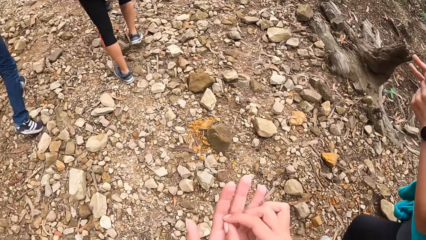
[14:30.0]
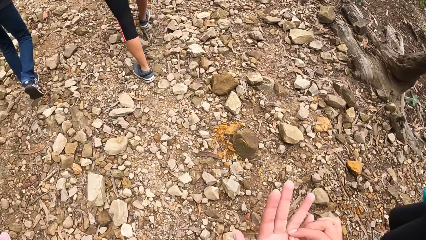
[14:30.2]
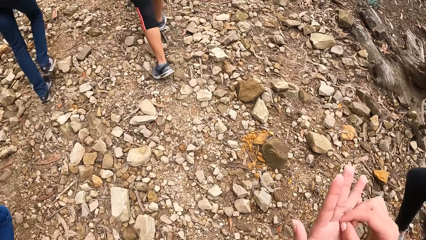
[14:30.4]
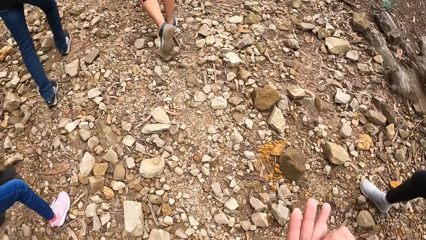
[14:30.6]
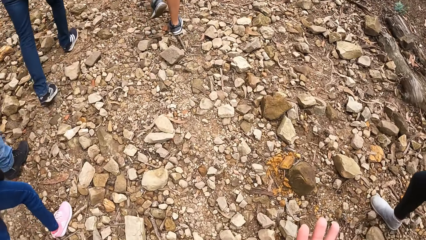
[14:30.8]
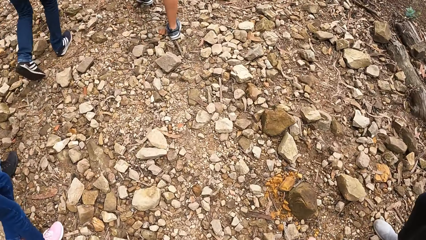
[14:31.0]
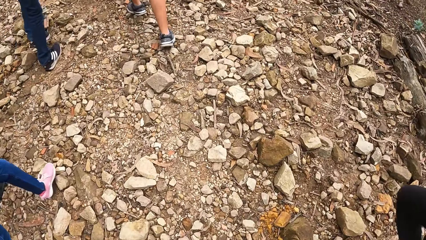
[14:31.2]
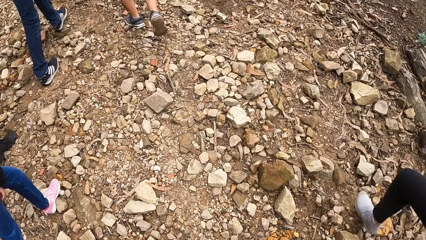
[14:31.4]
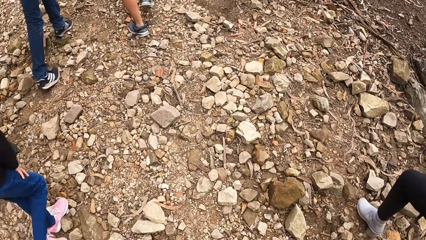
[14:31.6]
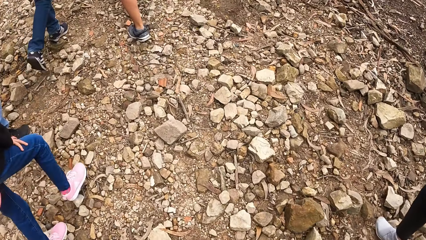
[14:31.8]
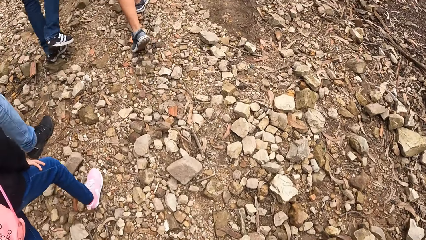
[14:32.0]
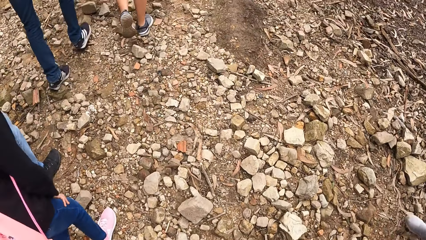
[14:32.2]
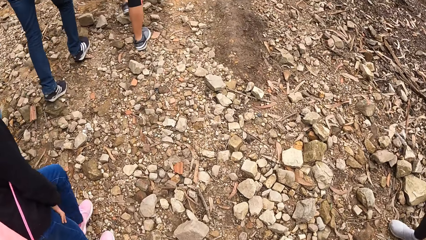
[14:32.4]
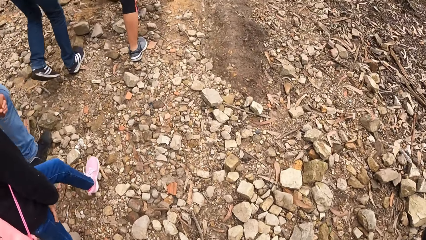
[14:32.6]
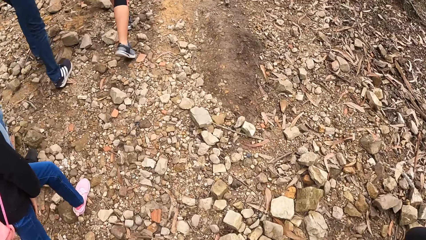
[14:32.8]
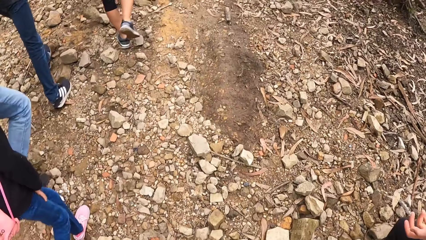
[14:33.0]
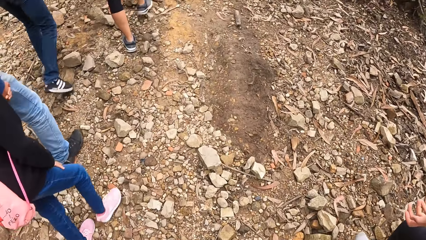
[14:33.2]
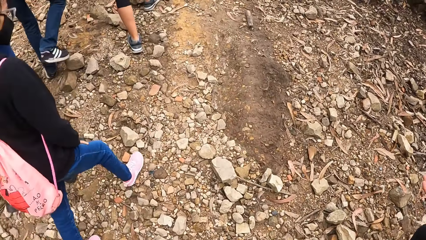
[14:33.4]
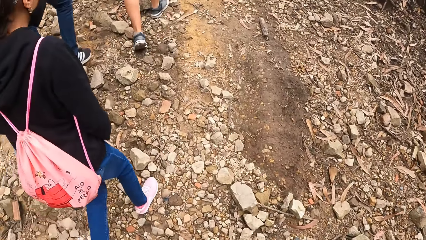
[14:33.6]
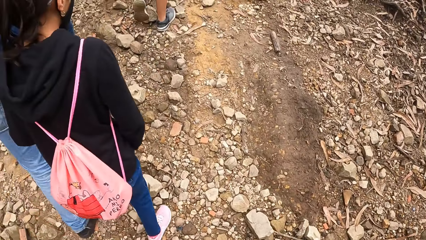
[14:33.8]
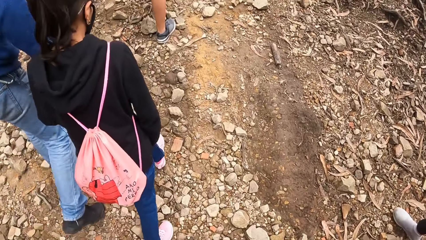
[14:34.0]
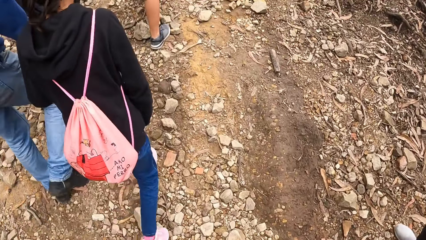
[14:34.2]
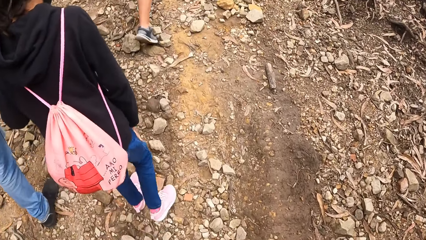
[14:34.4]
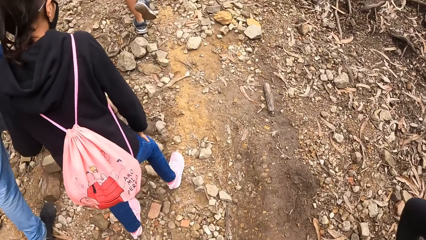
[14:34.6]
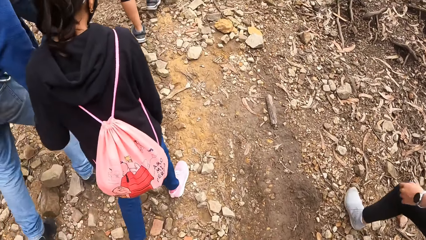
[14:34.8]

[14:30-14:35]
The camera wearer puts his right hand on his left hand.

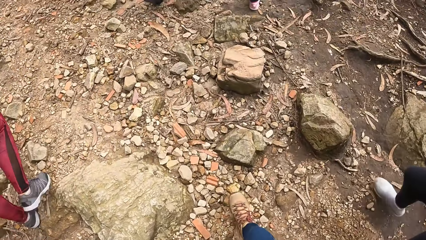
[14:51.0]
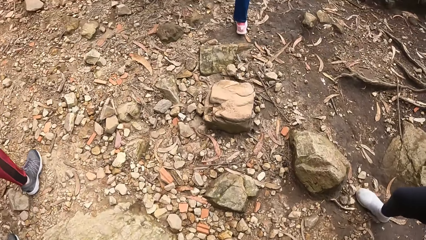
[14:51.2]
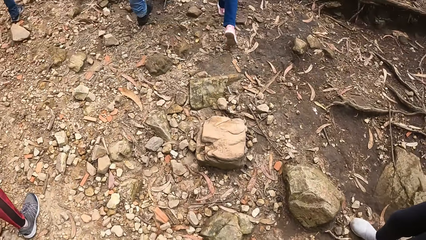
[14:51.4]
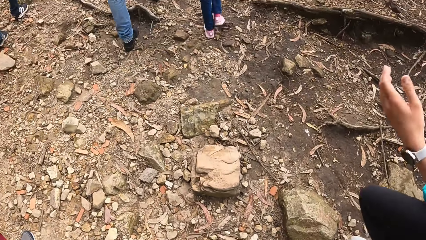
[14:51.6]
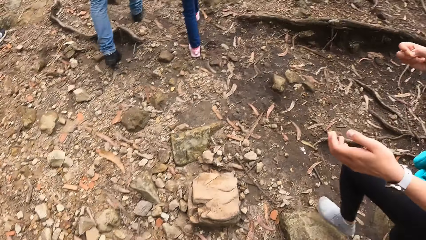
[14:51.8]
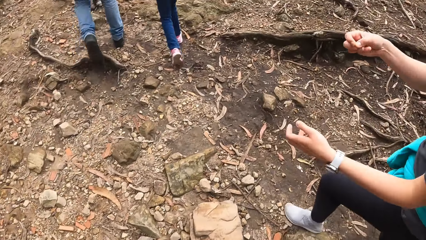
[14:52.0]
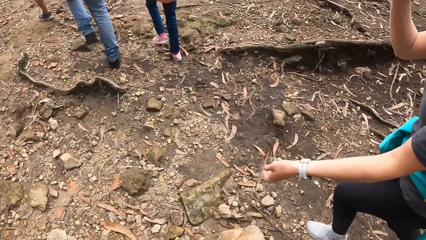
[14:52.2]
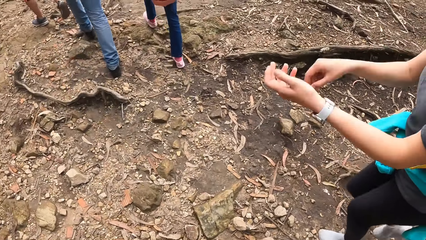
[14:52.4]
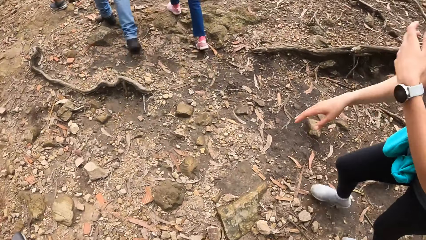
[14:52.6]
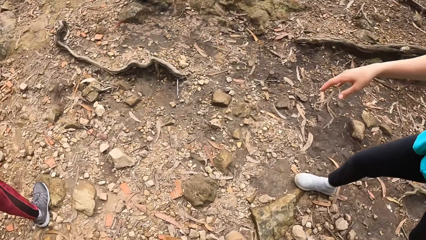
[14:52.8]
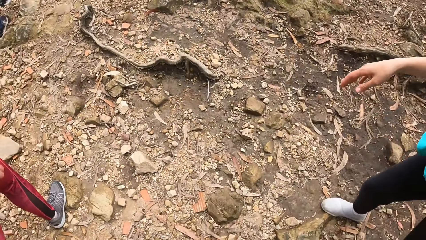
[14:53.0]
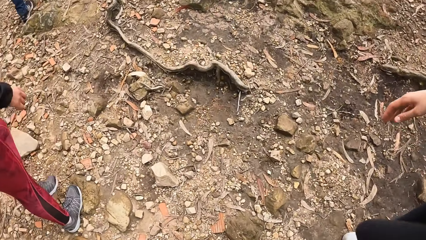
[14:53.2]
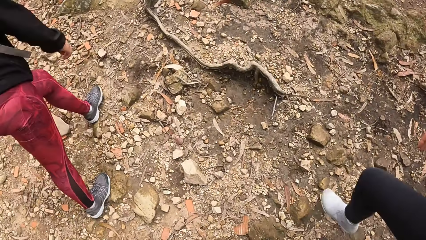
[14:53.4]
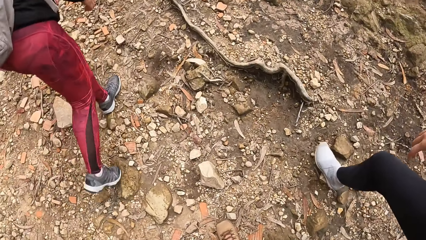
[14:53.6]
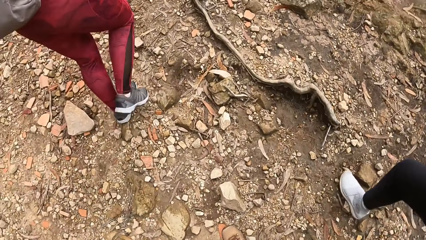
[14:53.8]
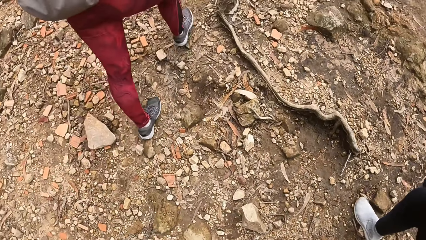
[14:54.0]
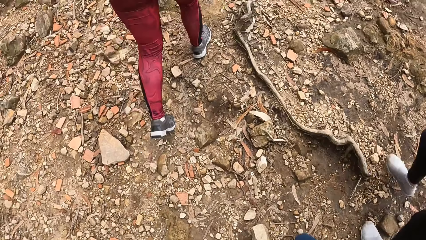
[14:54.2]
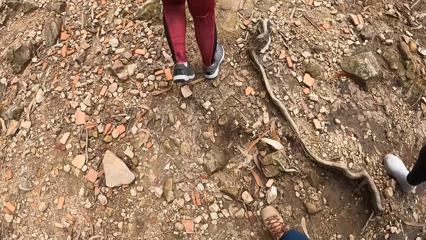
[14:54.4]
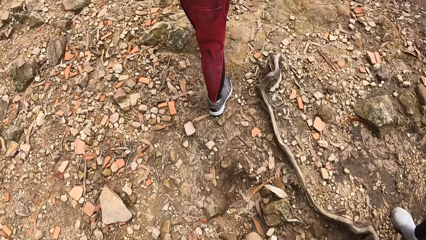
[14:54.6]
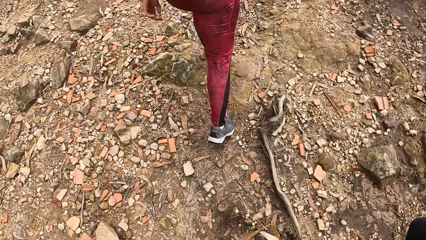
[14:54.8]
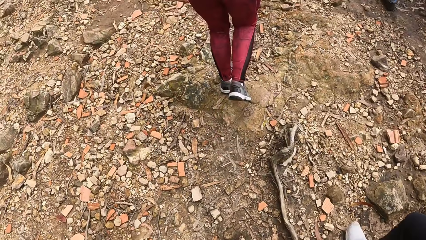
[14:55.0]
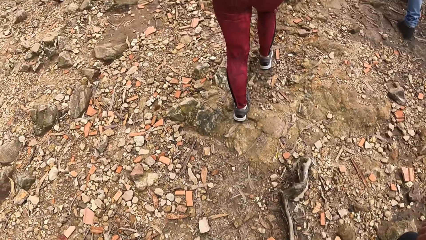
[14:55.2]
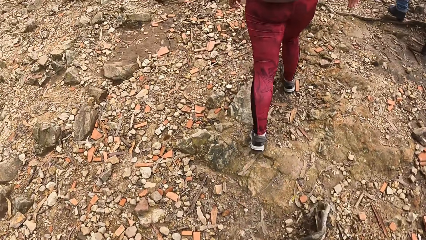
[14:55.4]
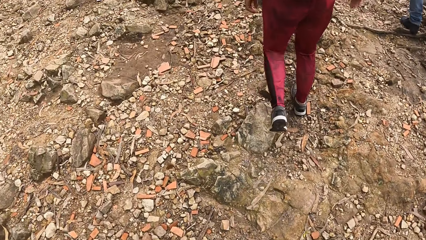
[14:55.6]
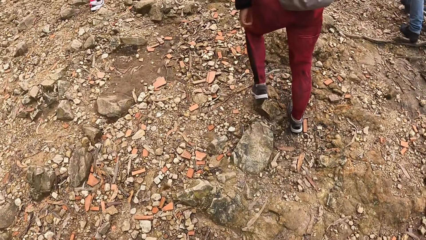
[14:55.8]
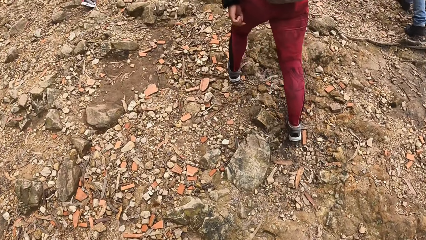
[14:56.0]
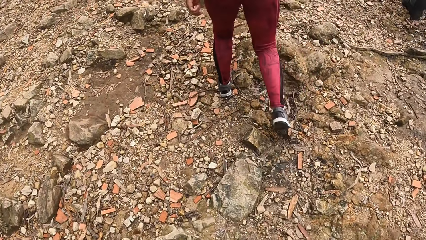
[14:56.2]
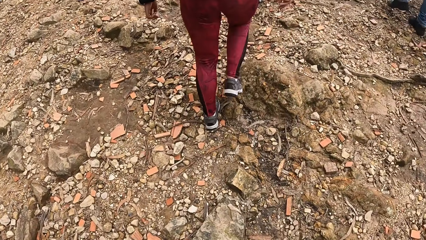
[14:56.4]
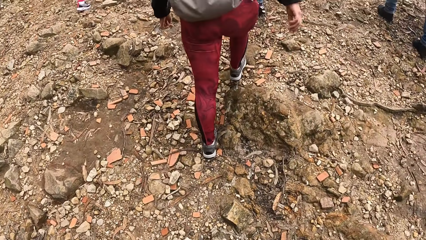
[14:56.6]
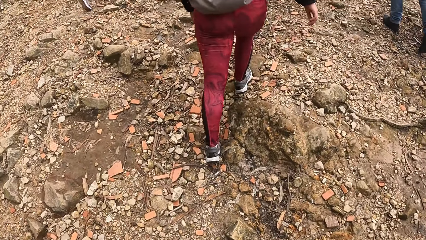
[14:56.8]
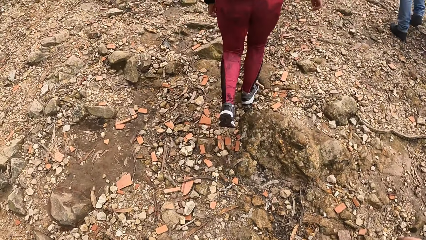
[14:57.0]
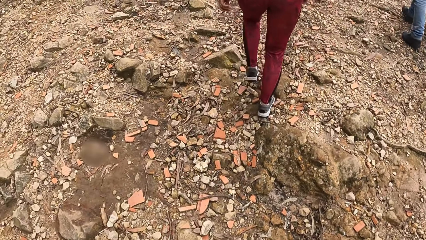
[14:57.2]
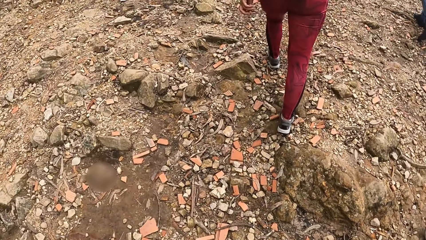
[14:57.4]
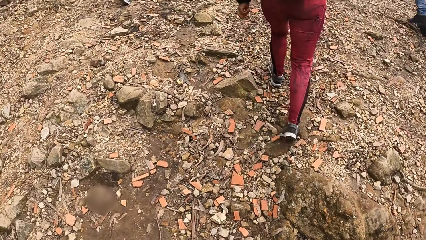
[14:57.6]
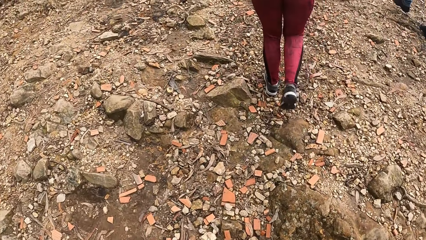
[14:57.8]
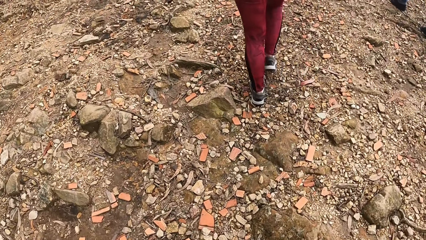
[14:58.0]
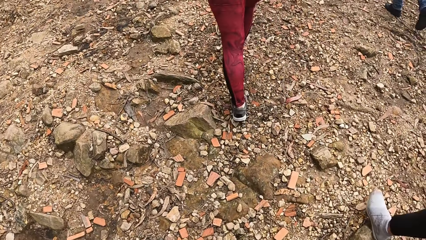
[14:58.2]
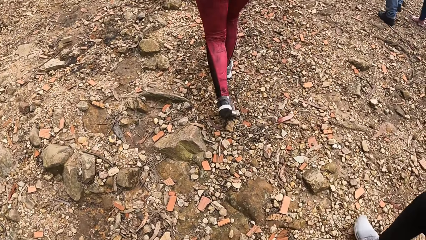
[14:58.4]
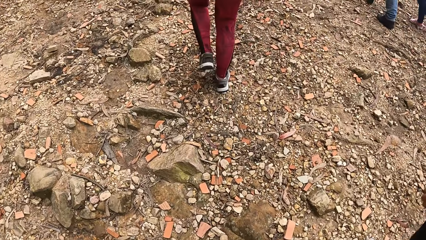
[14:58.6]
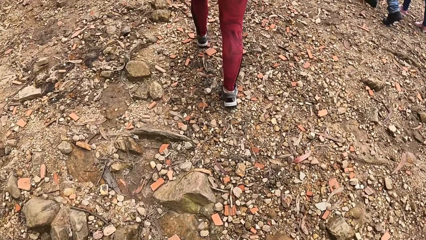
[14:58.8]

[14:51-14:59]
A person uses a gesture. The person walks.

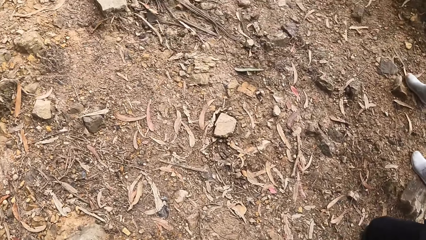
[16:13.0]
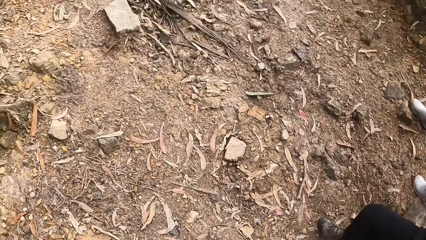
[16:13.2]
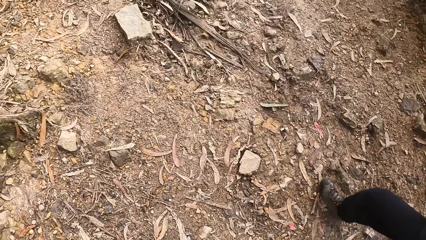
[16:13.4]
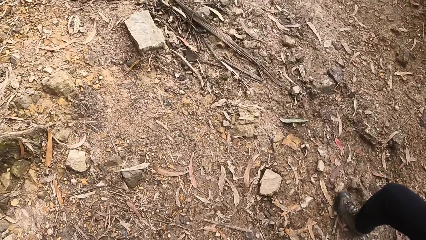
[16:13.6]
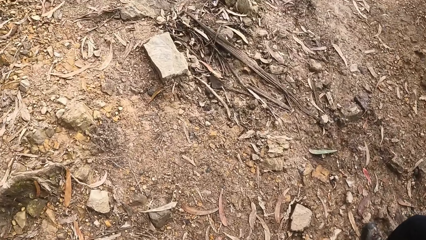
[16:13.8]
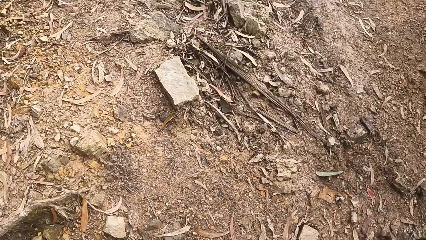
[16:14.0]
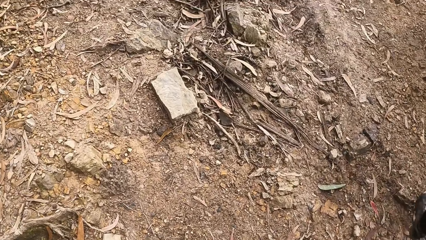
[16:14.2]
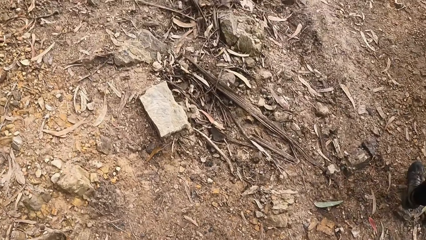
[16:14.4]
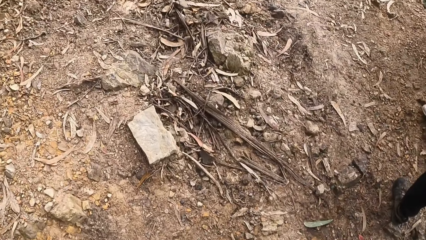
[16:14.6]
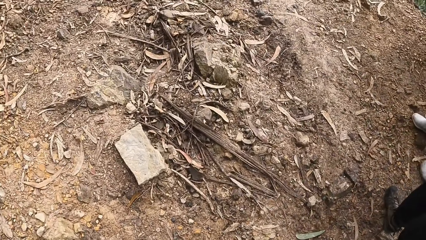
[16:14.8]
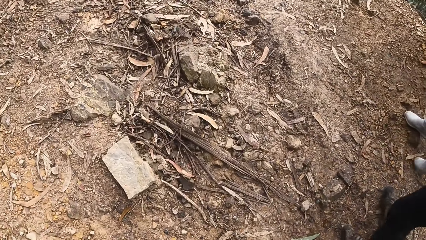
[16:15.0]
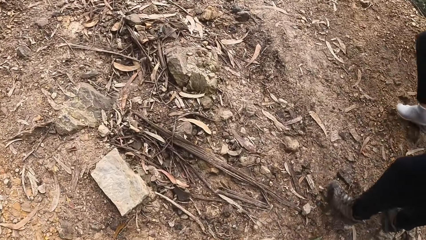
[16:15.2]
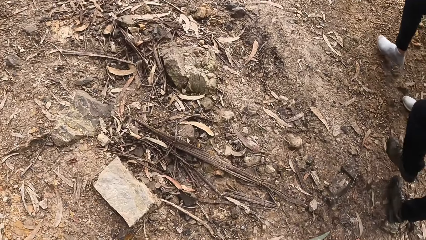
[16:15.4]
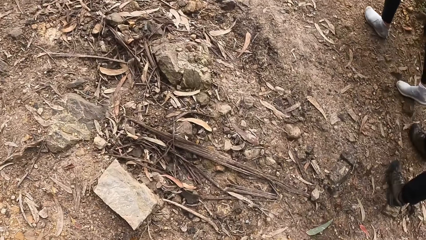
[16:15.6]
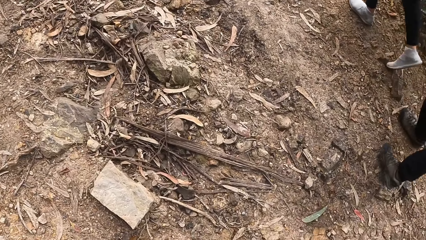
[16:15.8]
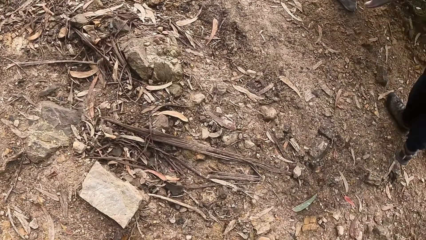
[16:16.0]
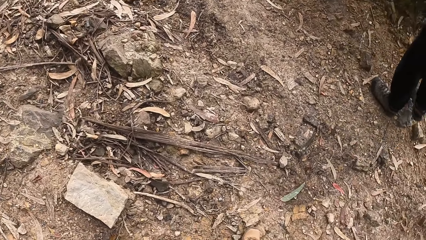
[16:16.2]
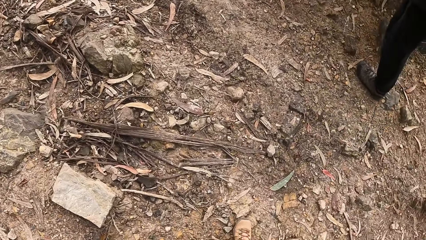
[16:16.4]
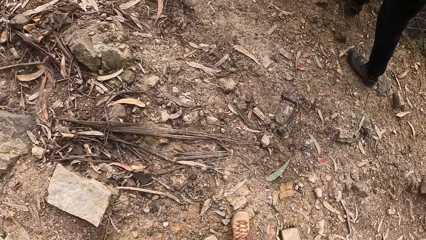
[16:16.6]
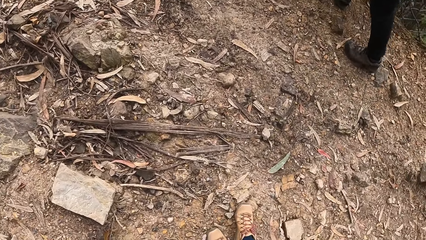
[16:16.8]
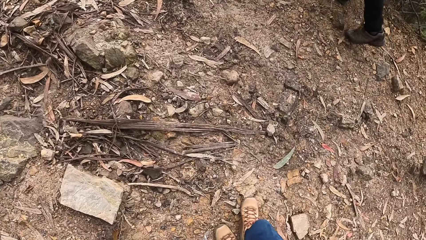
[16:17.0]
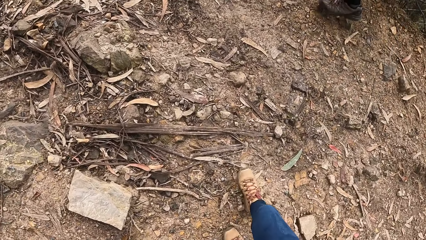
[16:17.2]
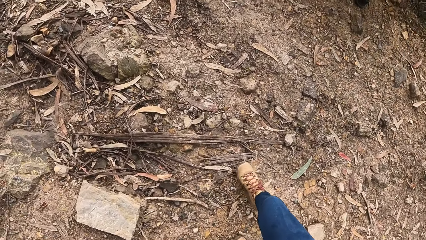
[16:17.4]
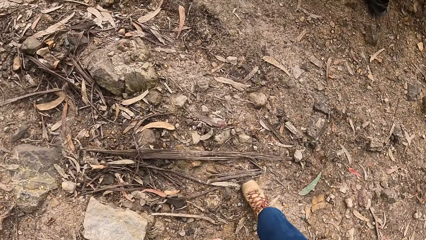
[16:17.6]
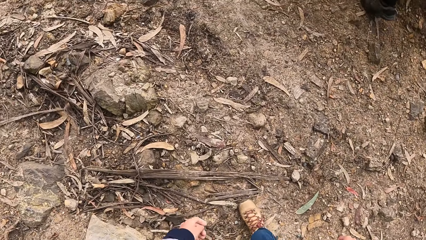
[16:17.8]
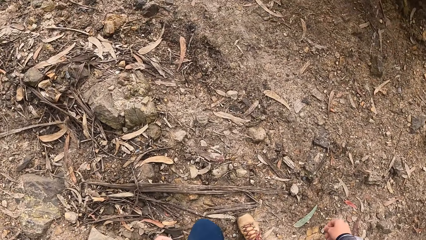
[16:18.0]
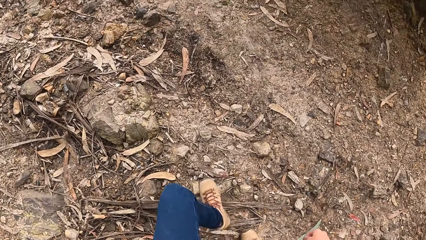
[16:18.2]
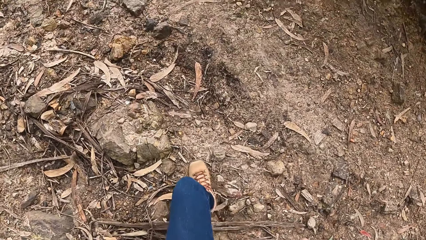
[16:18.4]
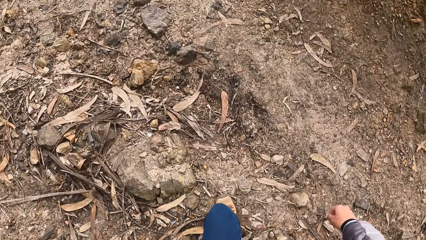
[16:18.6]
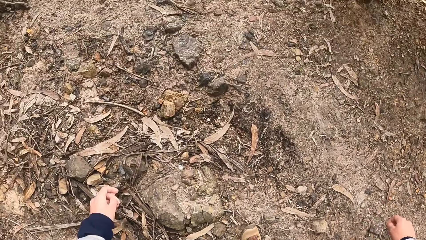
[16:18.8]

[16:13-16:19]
The woman hikes past the camera wearer. A man hikes past the camera wearer.
